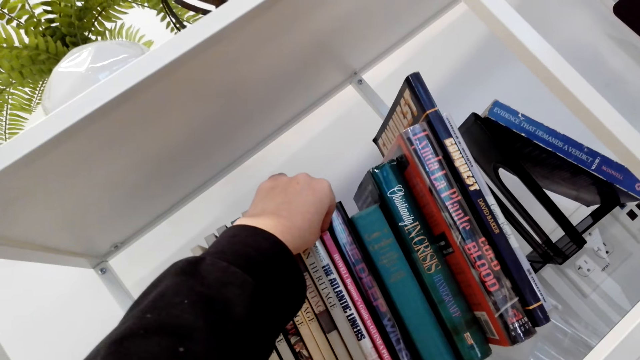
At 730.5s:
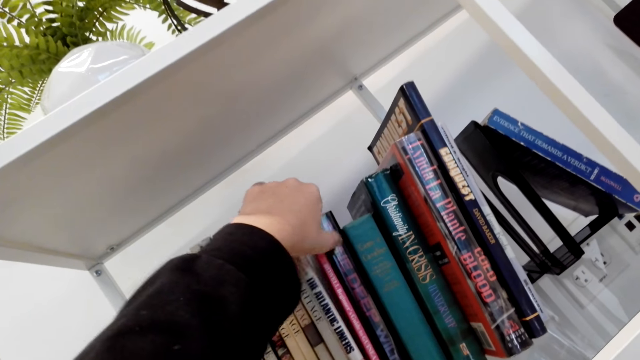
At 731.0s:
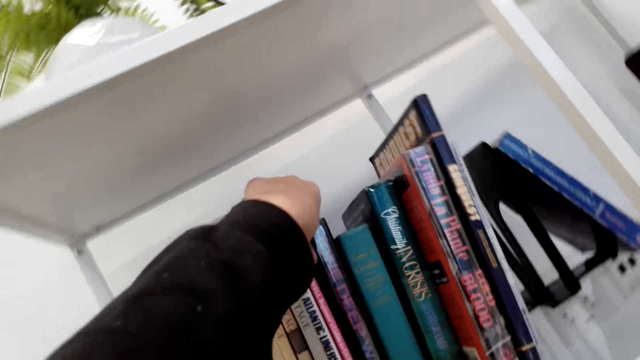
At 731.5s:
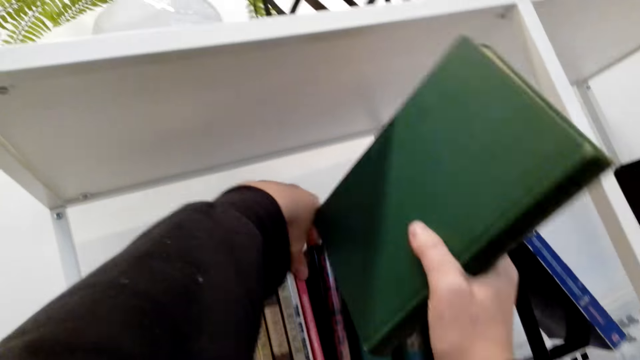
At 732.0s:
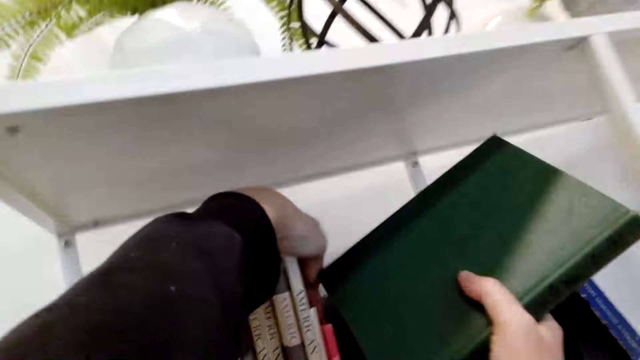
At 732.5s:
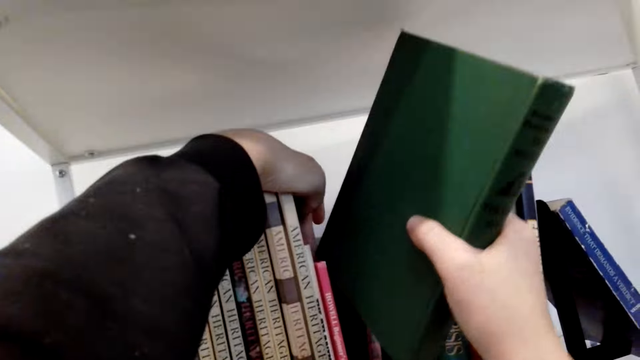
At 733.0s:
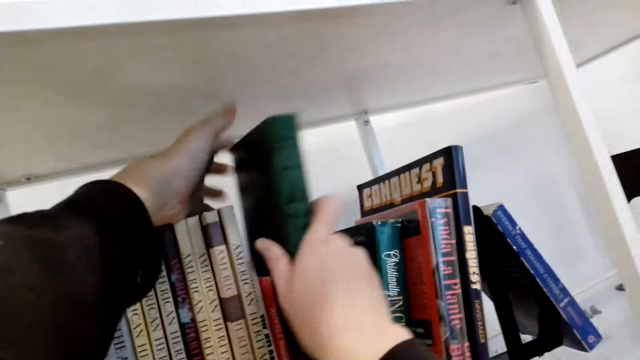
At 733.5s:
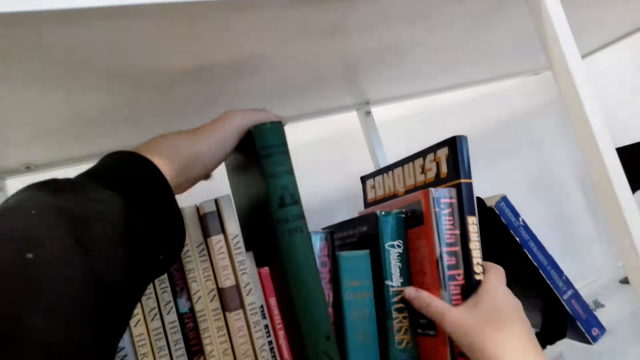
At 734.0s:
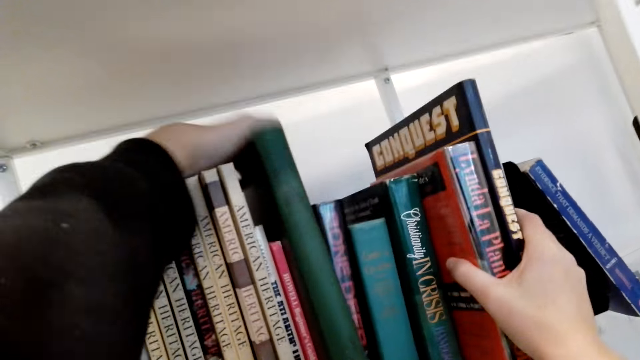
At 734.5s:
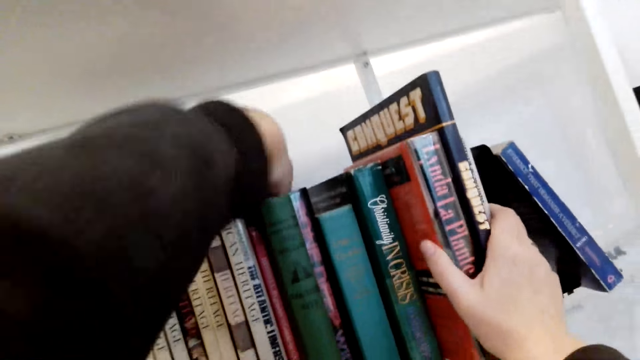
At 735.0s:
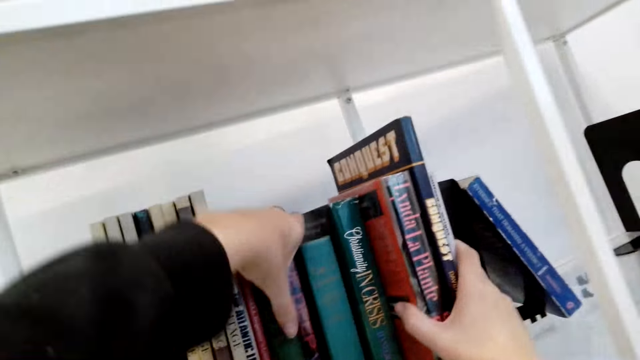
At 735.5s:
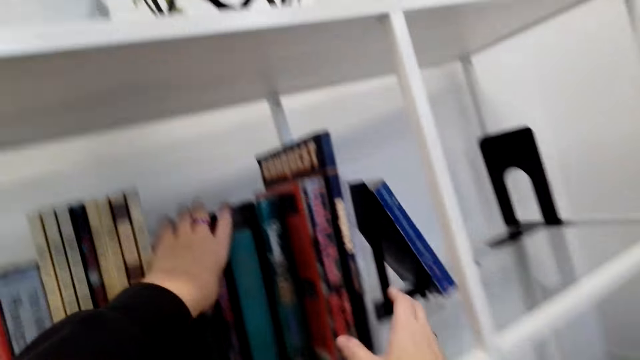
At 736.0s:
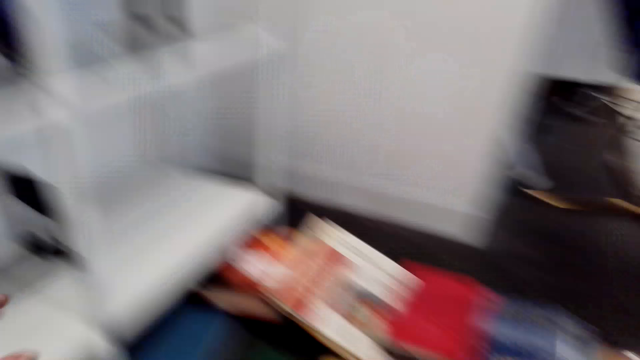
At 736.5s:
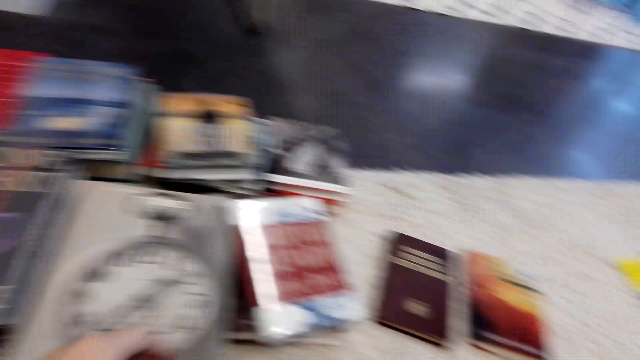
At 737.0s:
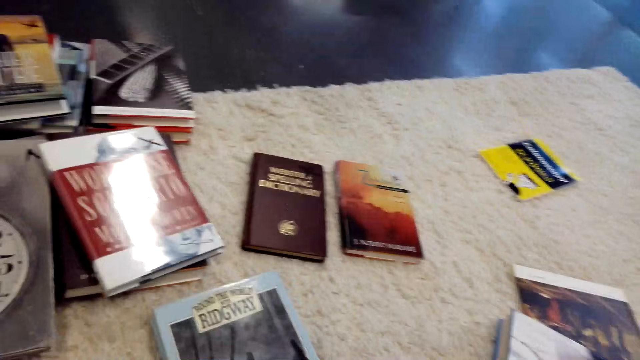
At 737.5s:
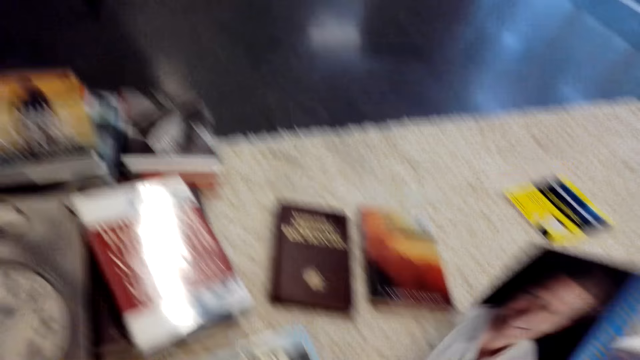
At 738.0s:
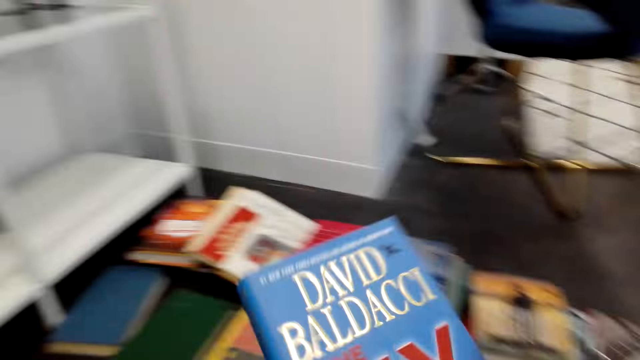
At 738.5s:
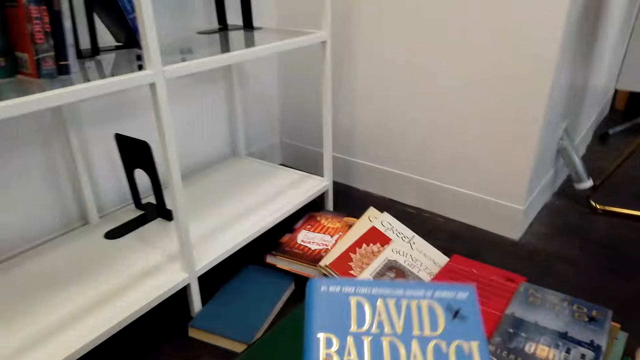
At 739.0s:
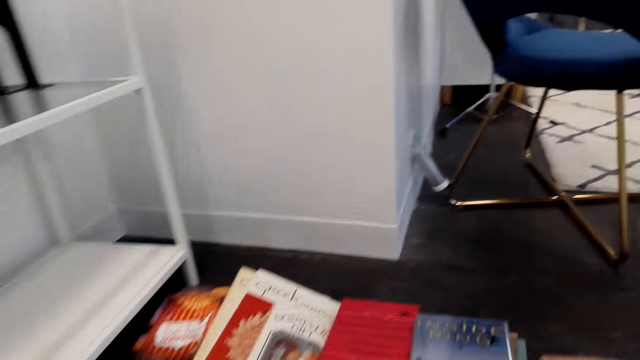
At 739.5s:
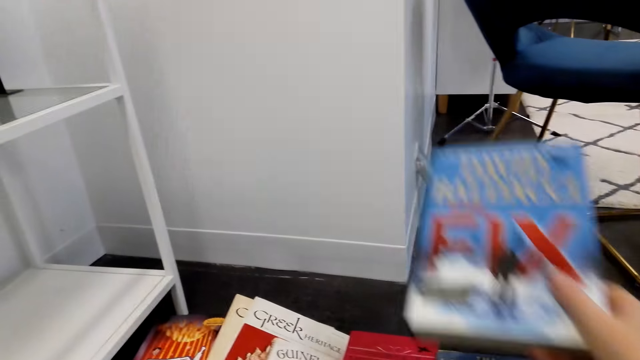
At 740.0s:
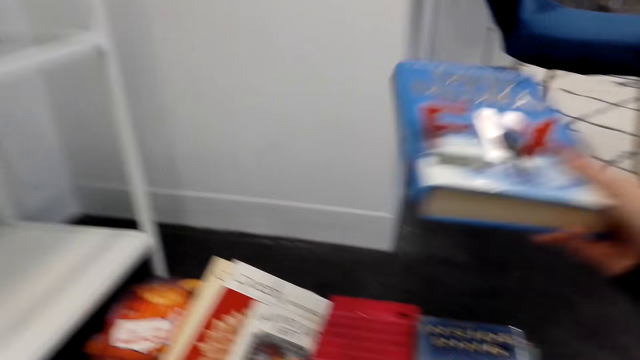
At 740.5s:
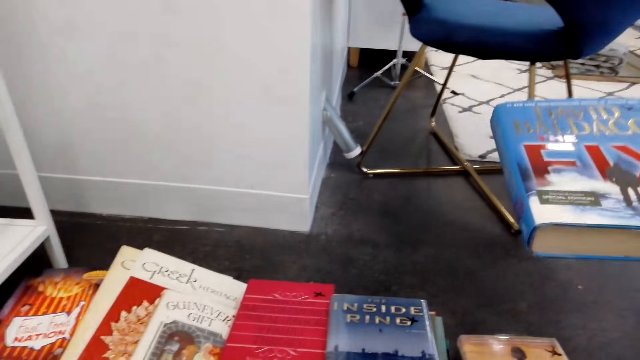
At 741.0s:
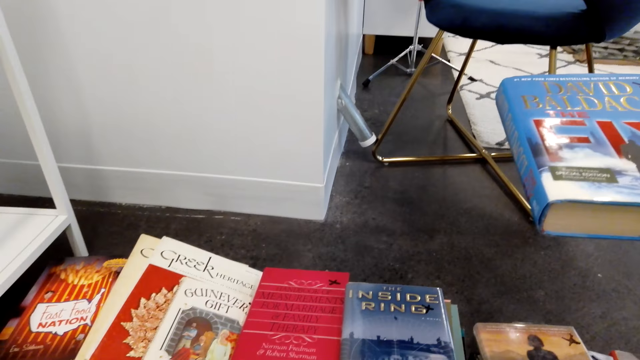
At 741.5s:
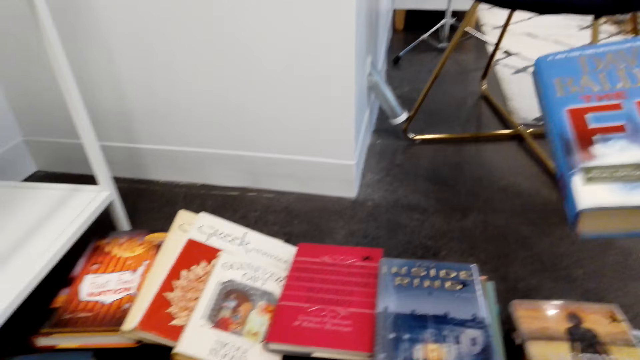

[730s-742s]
The camera wearer arranges the book on the shelf. They pick up a book from the floor.

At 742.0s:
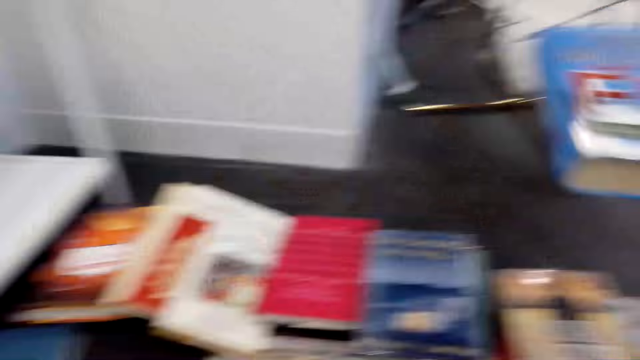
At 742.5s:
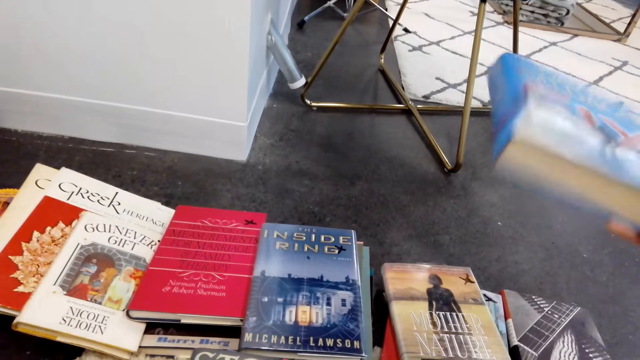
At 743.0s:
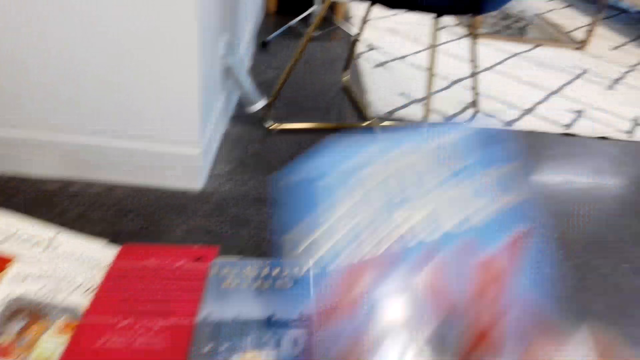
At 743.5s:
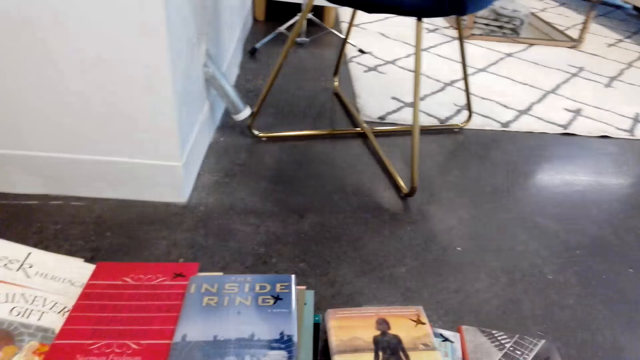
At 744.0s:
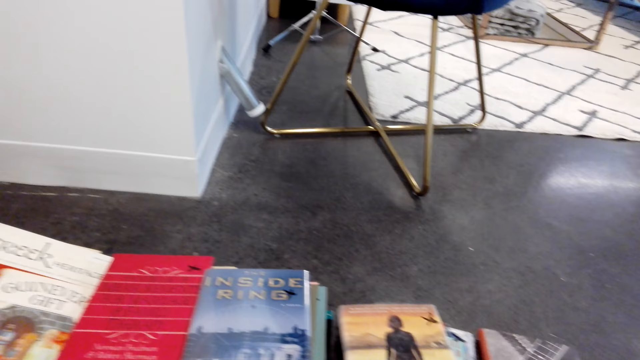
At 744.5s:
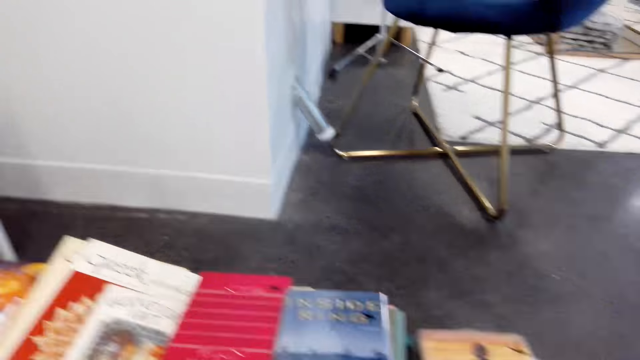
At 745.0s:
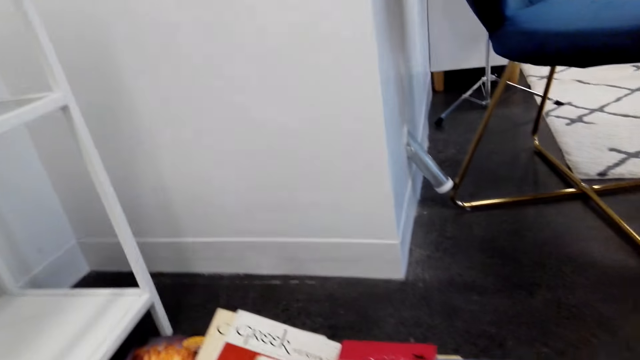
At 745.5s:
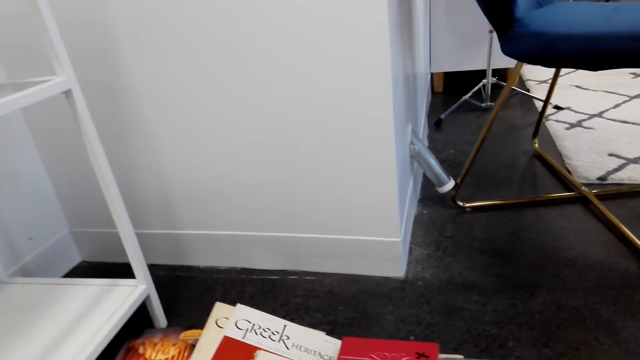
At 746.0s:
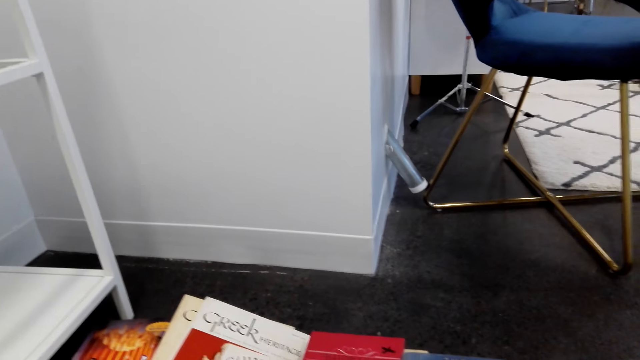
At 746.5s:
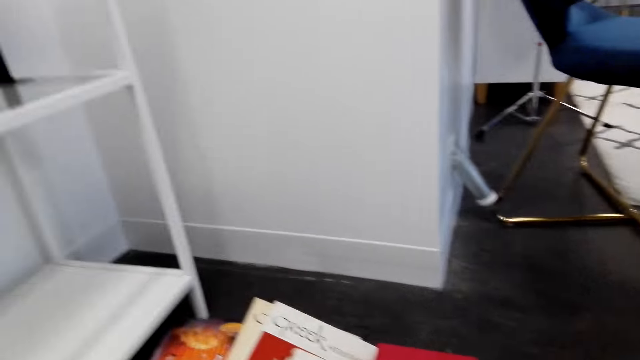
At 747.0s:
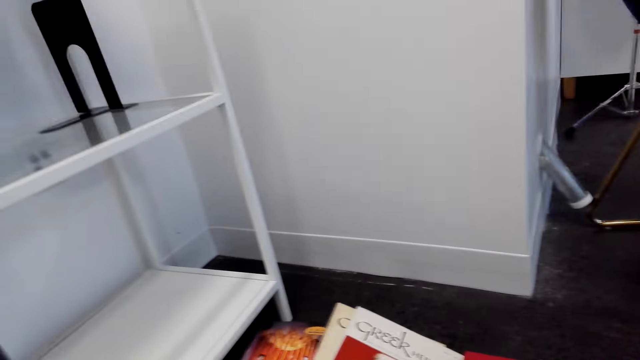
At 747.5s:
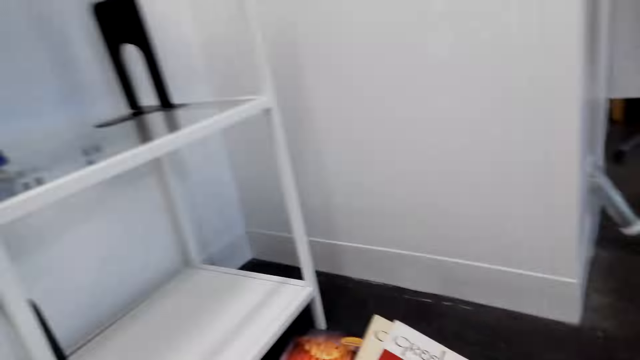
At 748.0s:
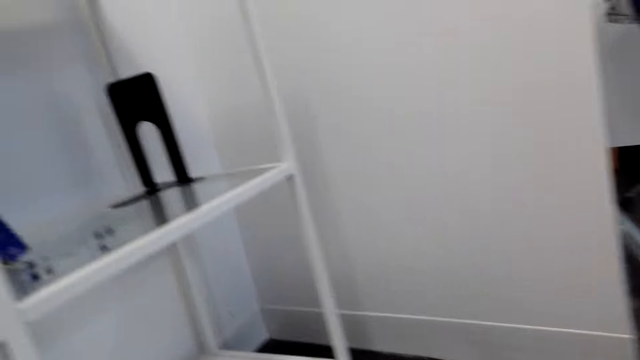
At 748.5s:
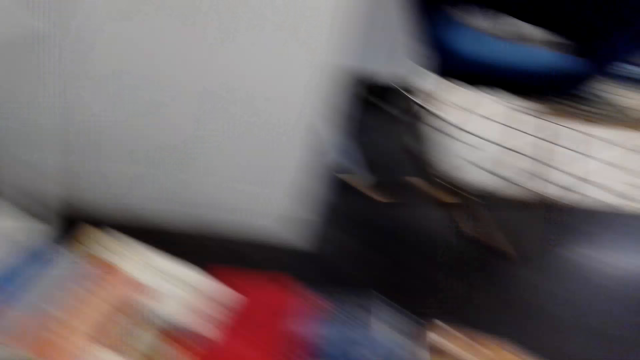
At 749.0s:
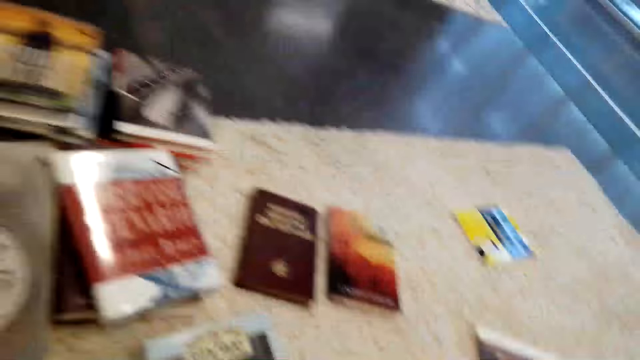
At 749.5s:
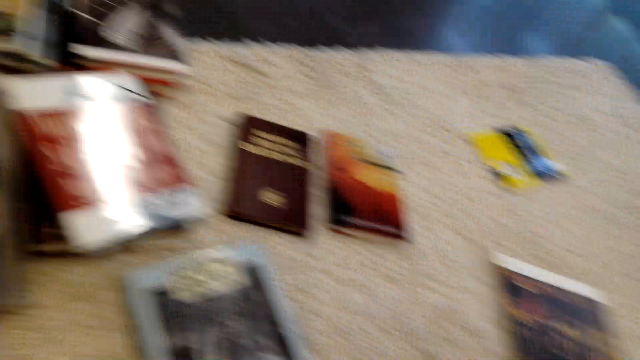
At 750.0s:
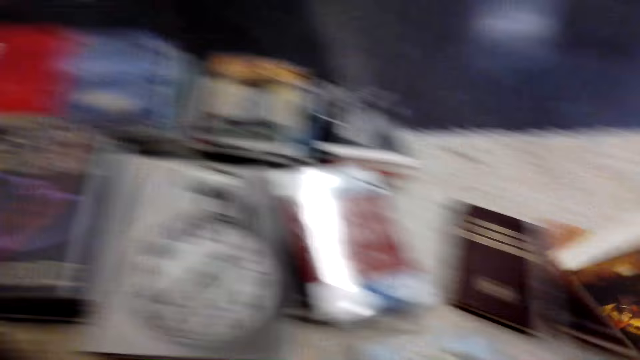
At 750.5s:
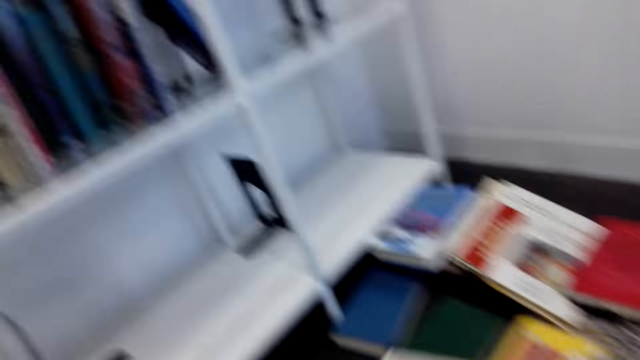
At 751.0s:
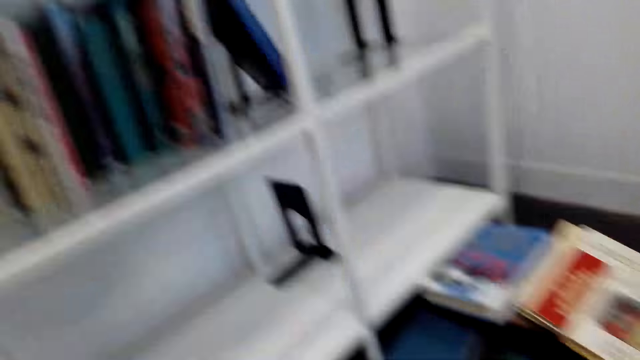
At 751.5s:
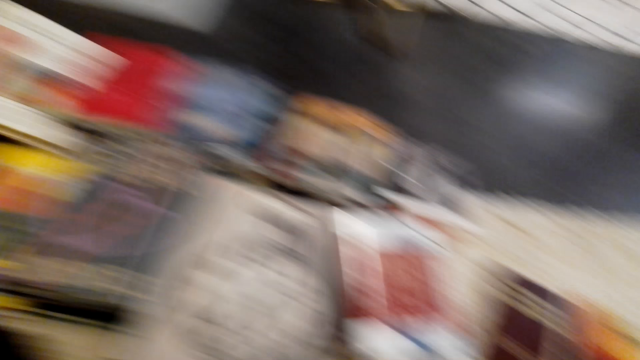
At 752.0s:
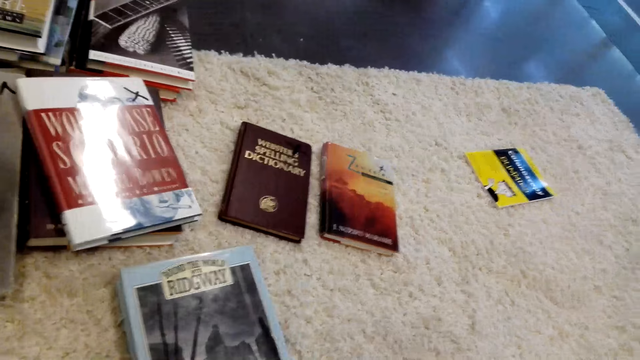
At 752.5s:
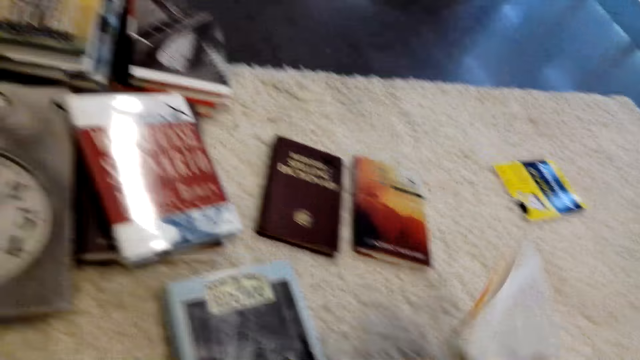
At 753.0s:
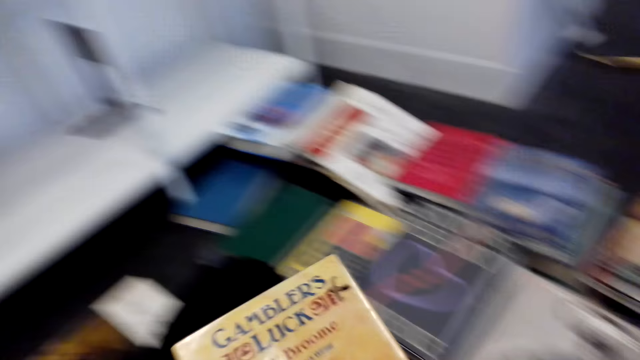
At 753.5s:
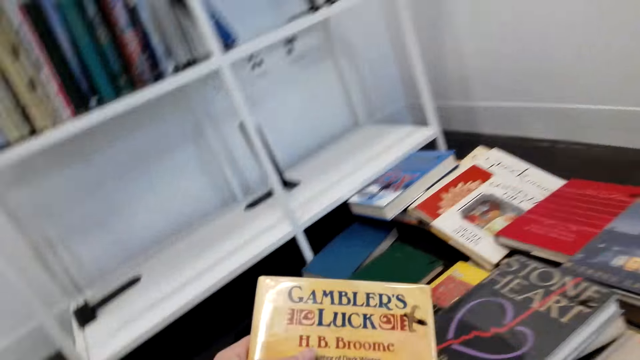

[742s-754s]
The camera wearer picks up a book on the floor. They look at the books on the shelf.
